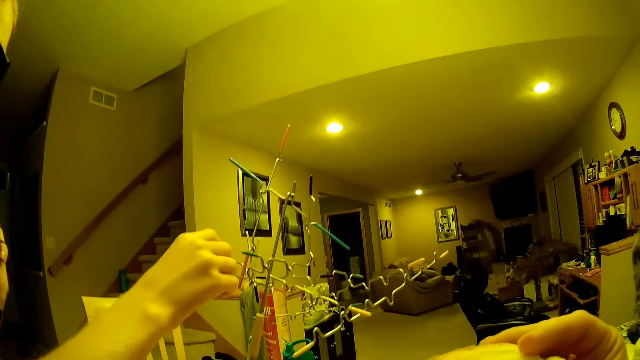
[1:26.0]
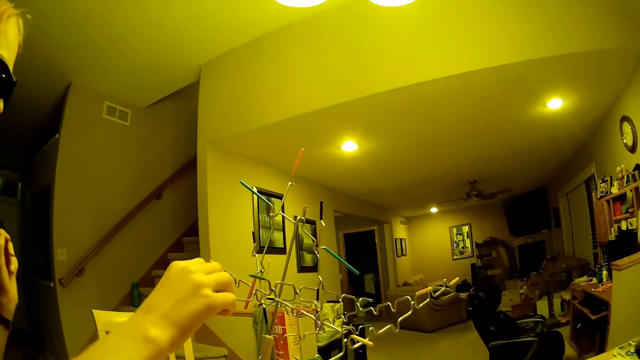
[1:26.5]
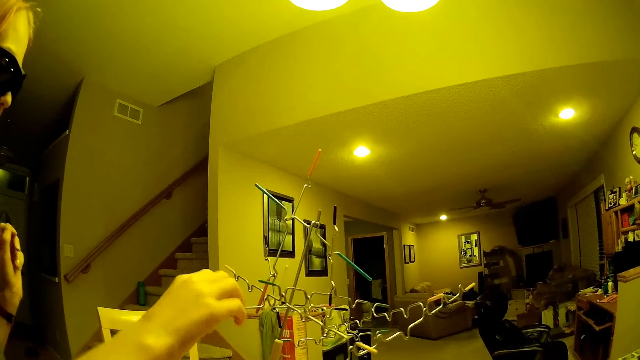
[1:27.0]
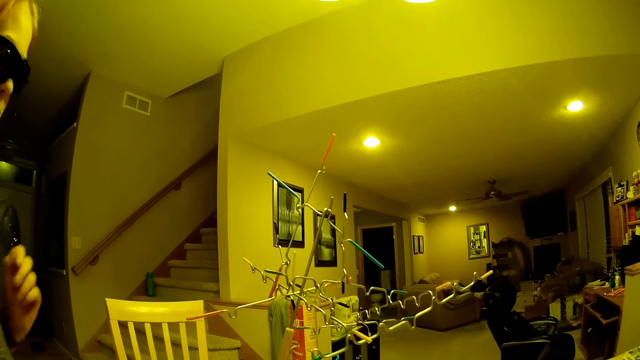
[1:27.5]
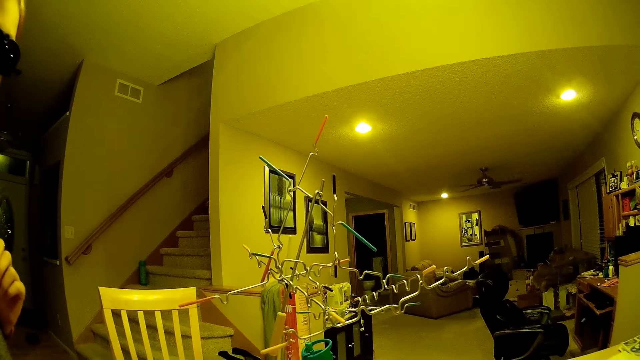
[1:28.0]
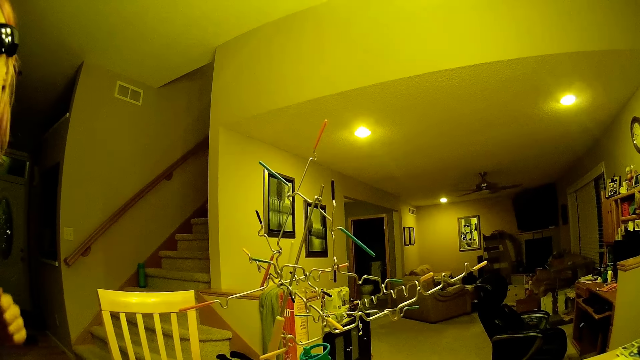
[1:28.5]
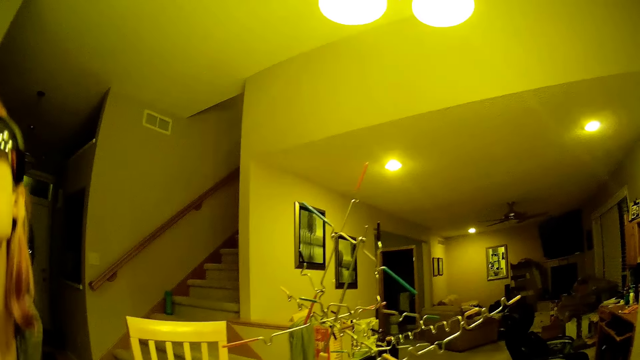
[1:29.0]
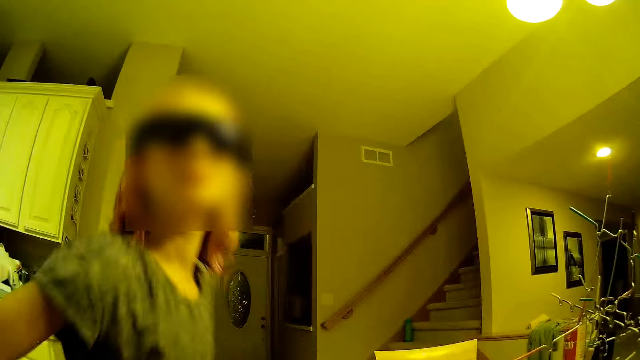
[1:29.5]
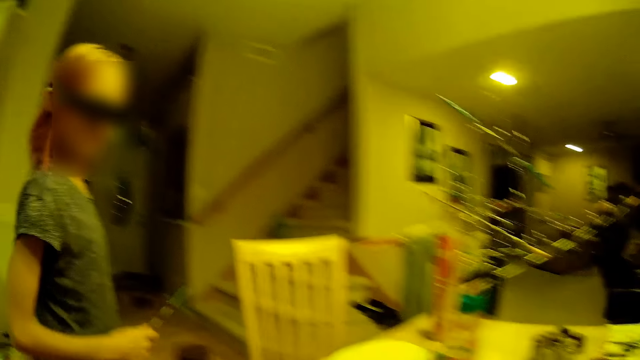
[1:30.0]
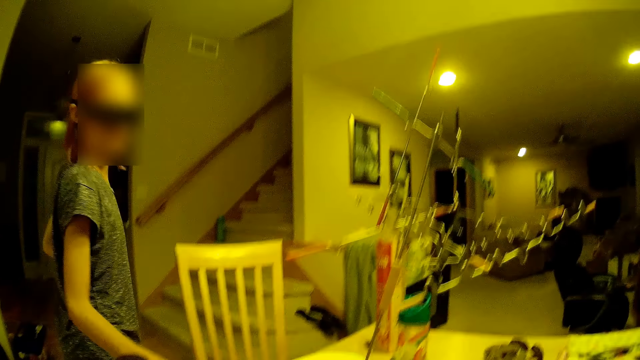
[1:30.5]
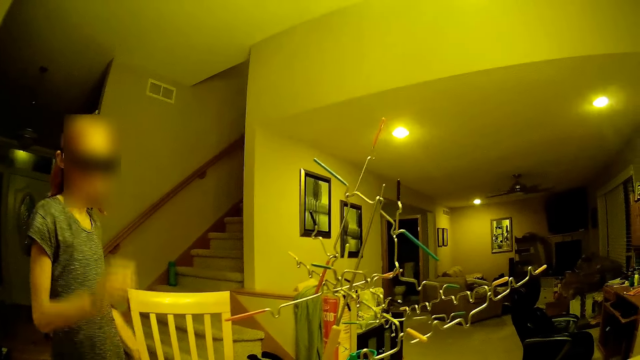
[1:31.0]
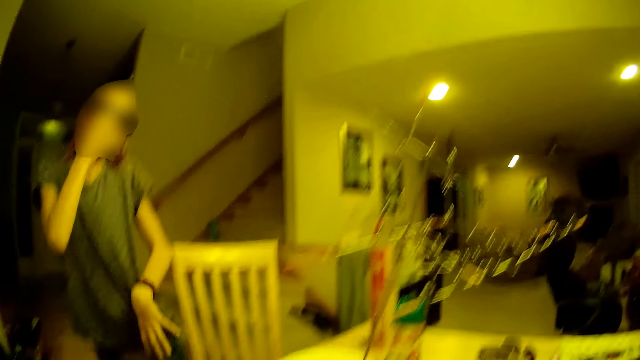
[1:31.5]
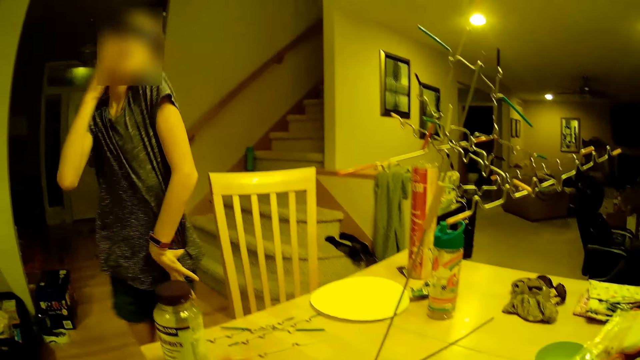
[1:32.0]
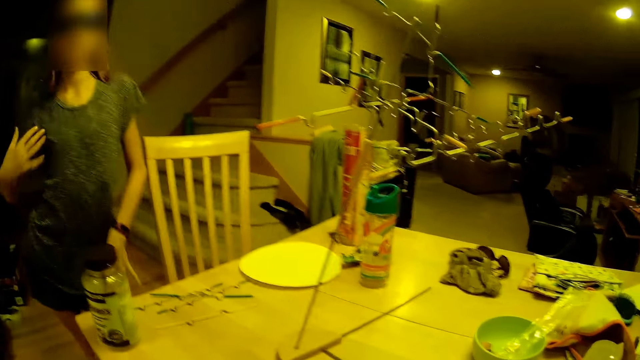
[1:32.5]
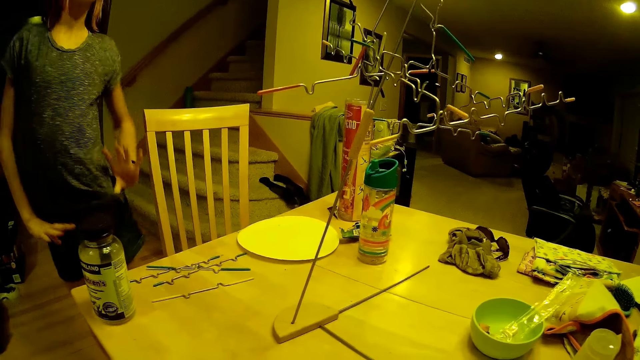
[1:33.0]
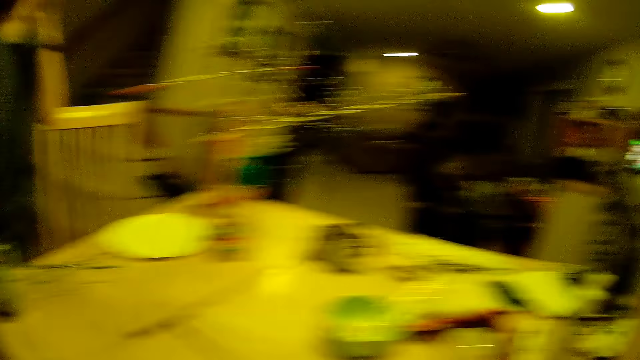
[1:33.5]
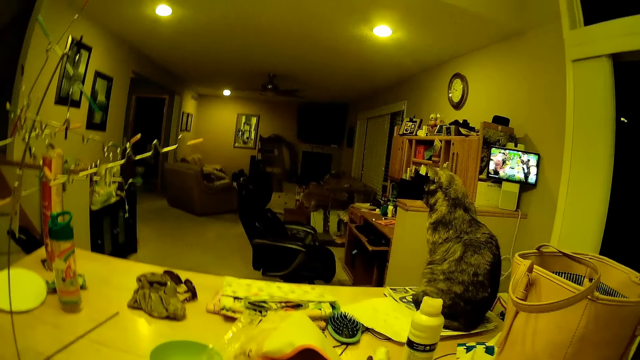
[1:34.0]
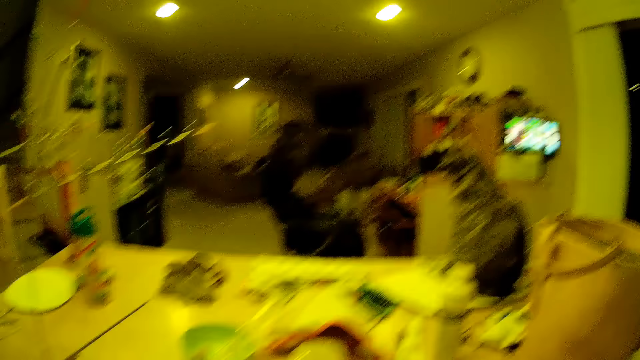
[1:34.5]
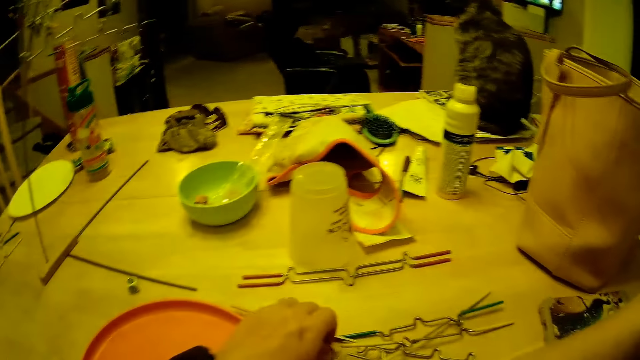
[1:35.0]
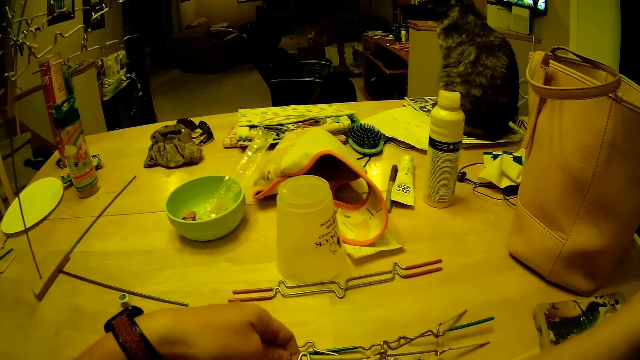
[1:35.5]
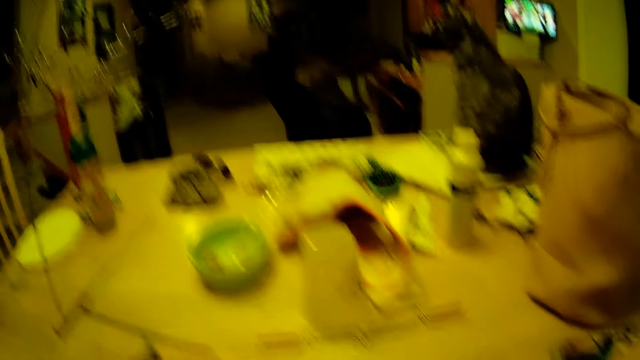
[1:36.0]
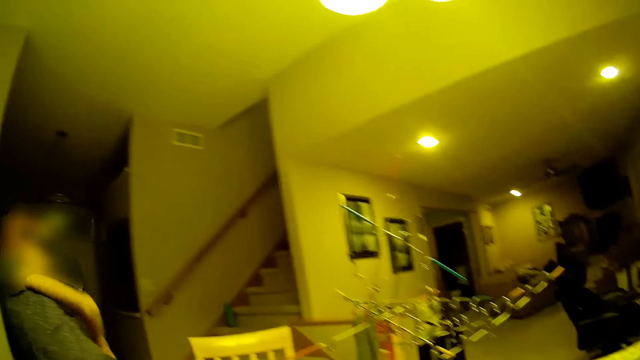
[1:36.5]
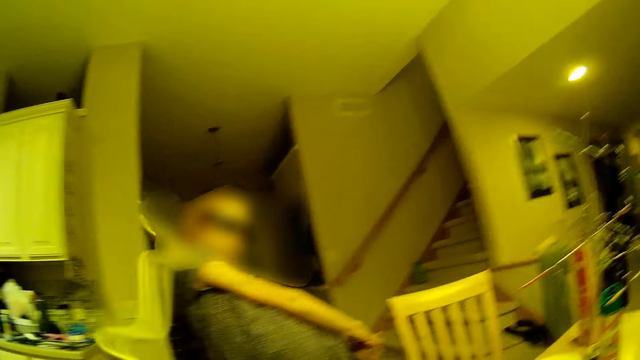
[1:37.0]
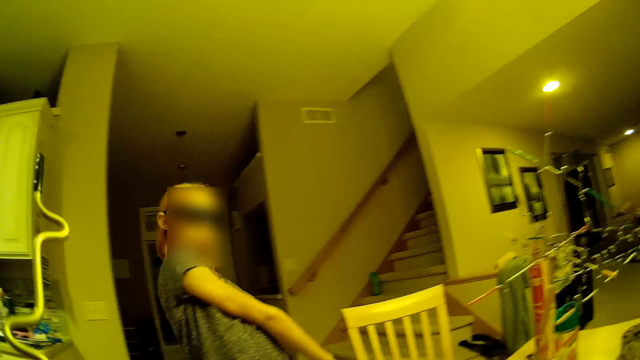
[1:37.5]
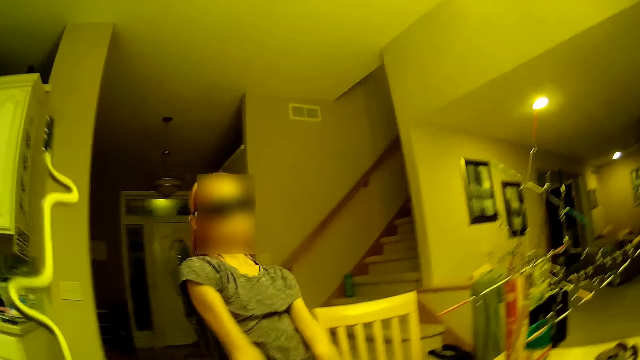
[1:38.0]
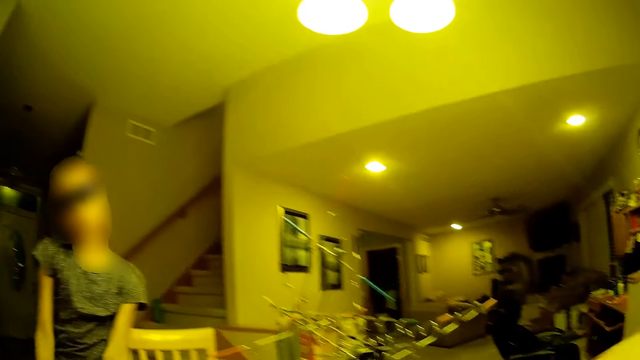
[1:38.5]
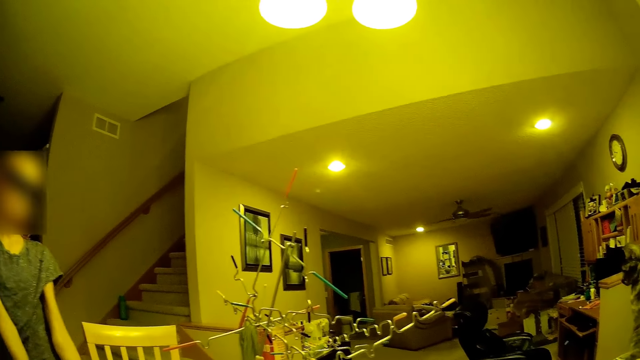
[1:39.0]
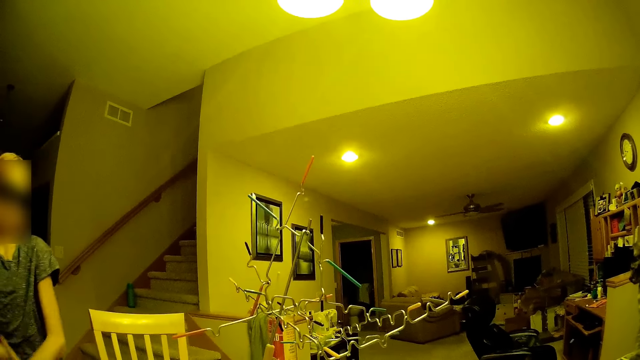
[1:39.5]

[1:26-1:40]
A girl holds a board game stick in her right hand. The camera wearer dances in the room. The girl dances beside the table. The camera wearer picks up a game board stick from the table.

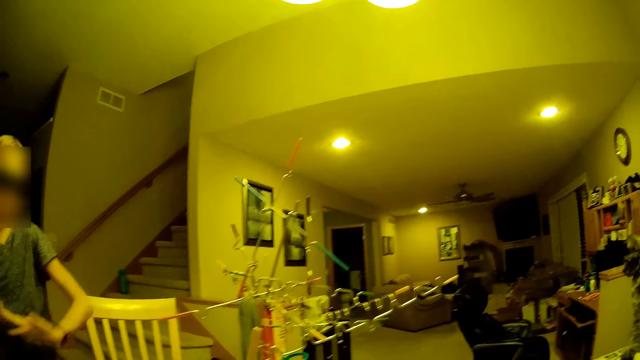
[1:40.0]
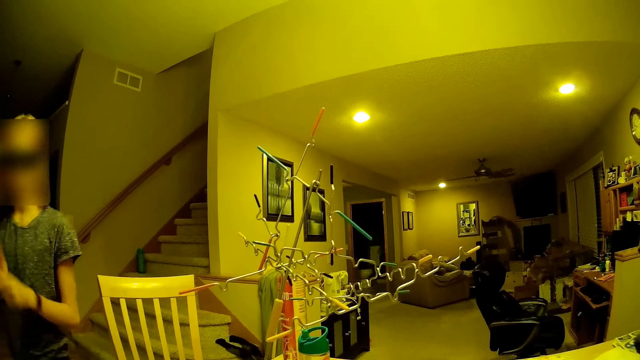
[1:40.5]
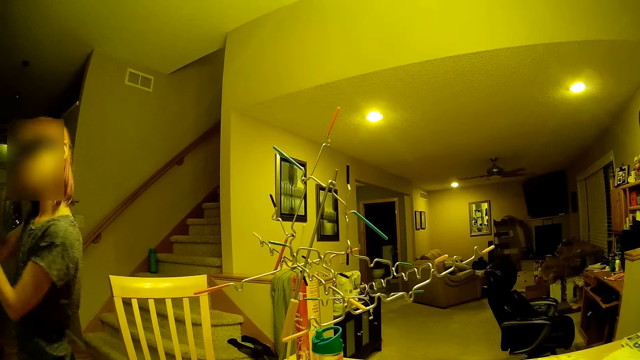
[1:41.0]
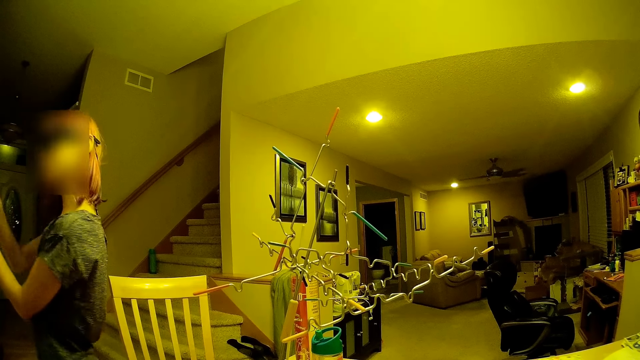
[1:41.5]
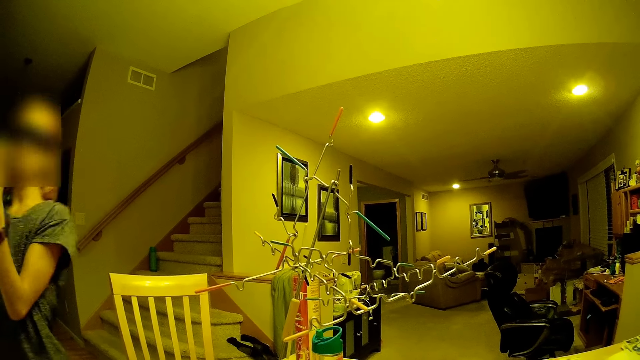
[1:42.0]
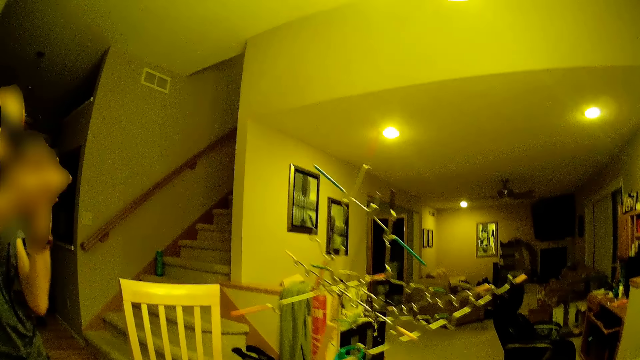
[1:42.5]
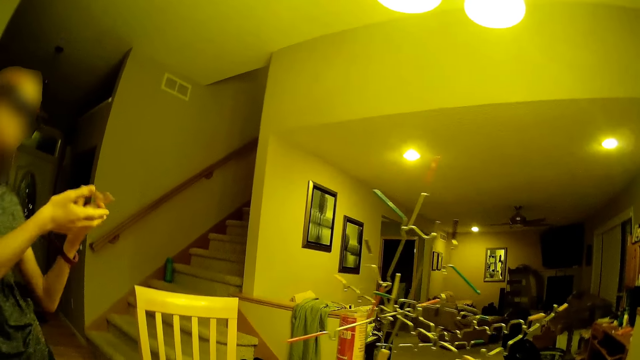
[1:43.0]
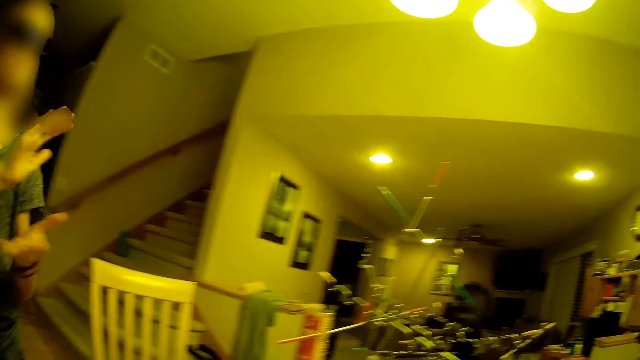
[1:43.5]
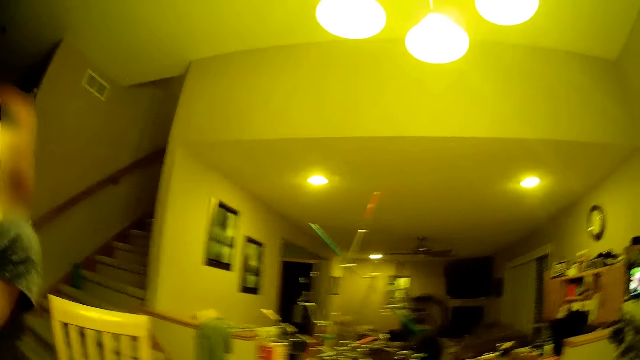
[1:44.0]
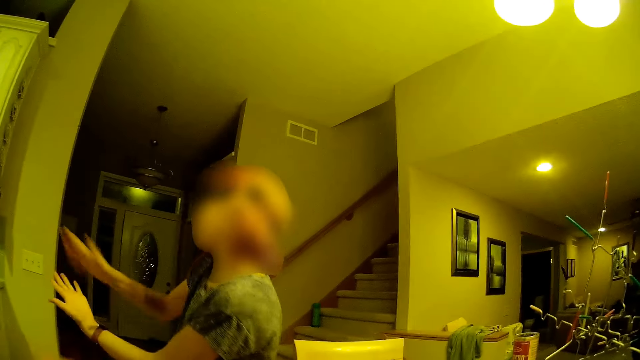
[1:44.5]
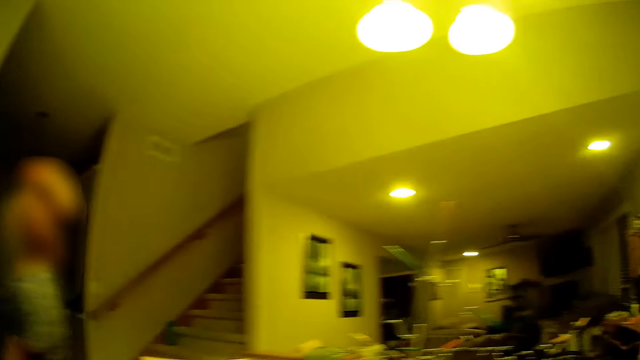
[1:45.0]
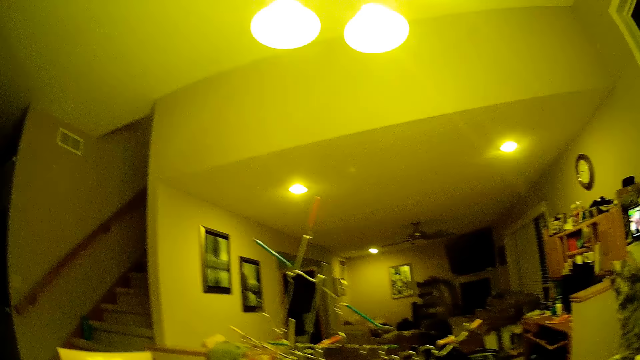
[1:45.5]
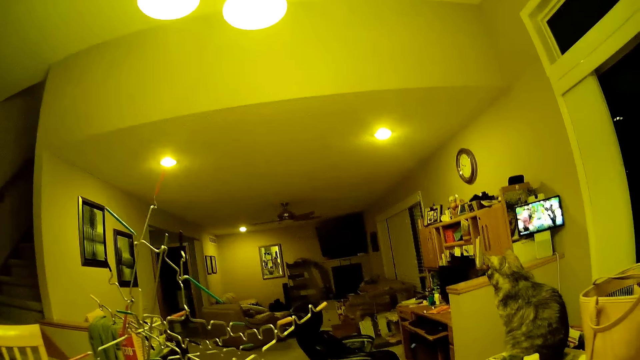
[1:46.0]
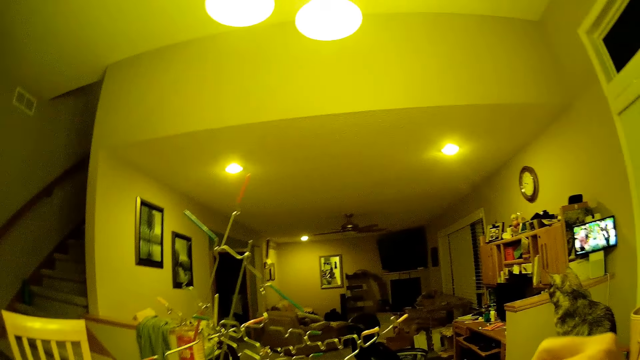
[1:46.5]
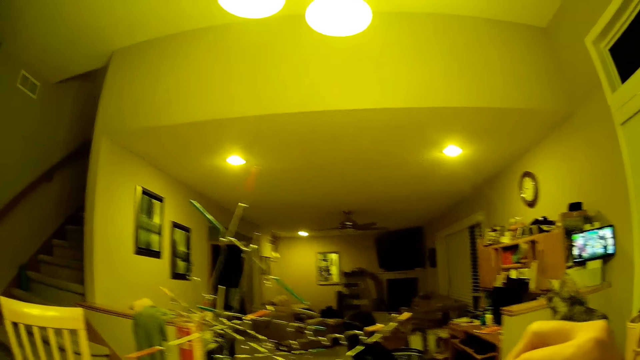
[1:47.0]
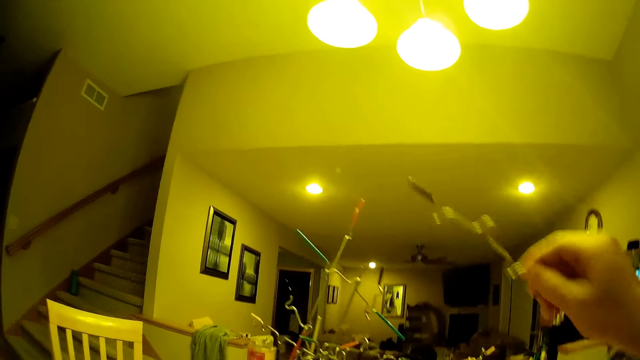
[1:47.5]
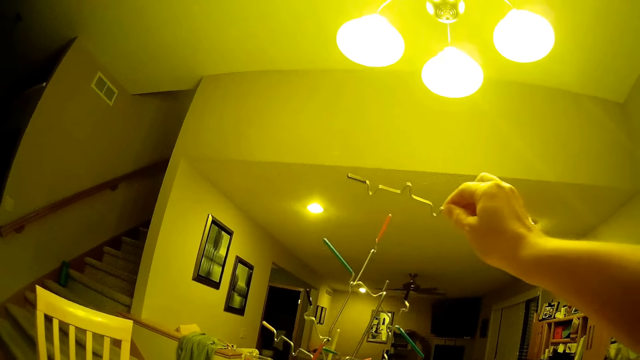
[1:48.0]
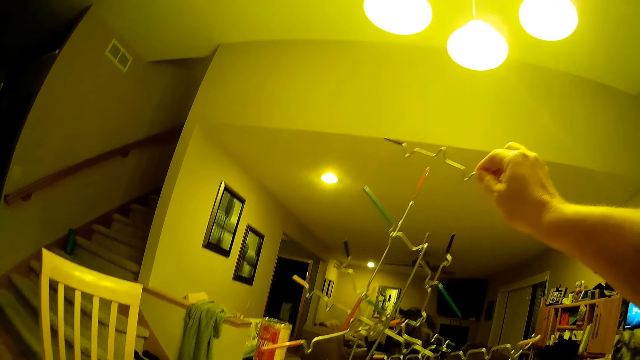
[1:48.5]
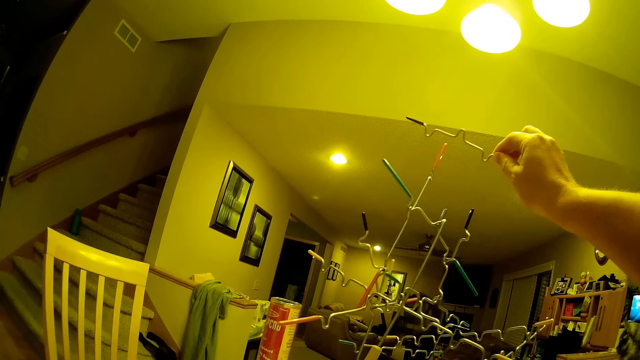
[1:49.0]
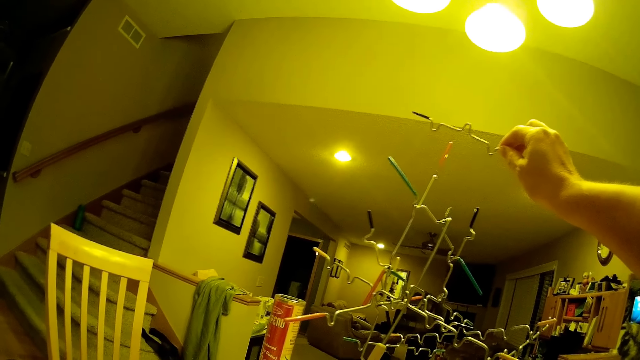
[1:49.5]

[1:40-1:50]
The camera wearer puts the game board stick on the tower. They fix something in the room.
